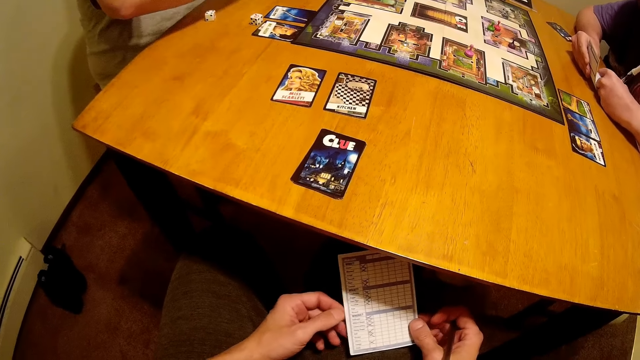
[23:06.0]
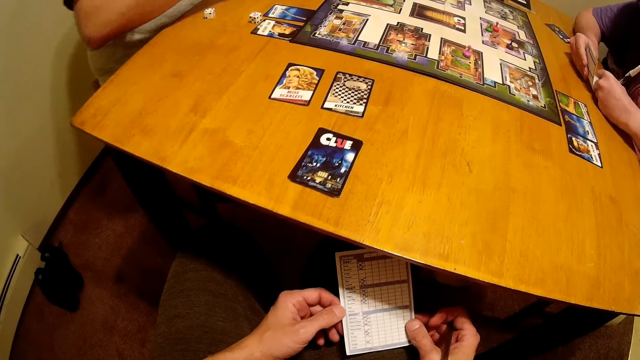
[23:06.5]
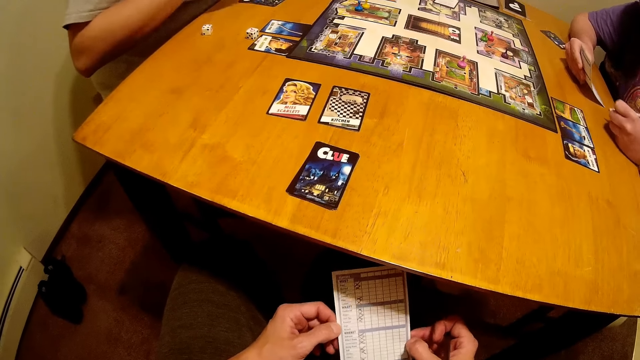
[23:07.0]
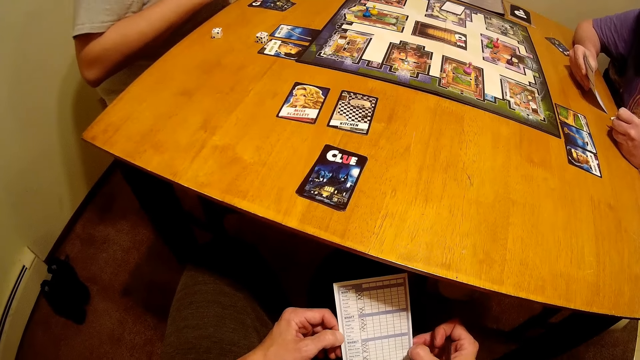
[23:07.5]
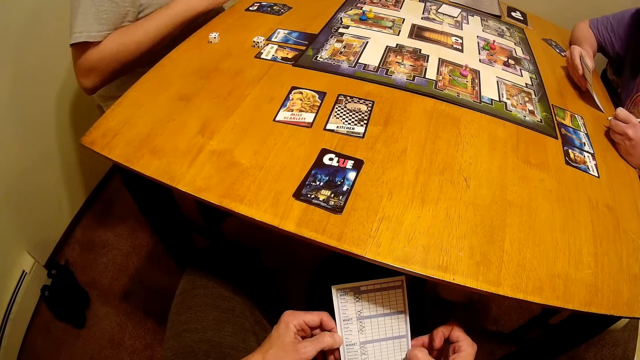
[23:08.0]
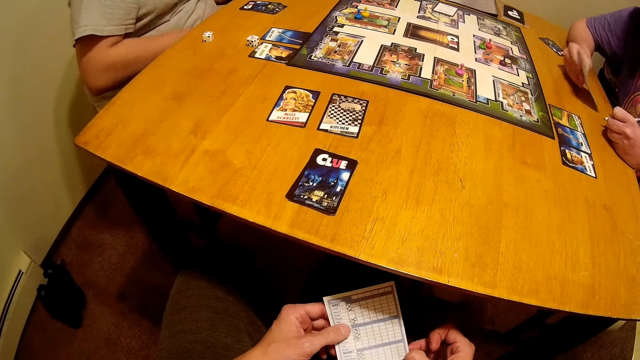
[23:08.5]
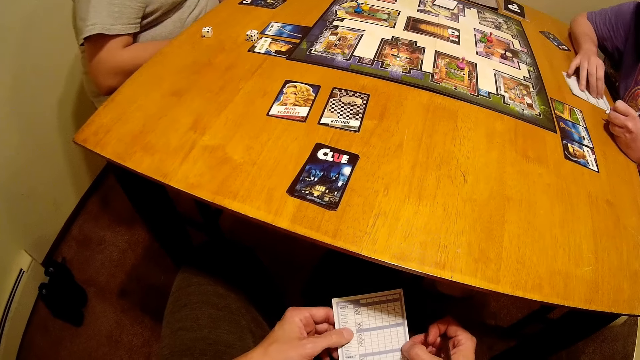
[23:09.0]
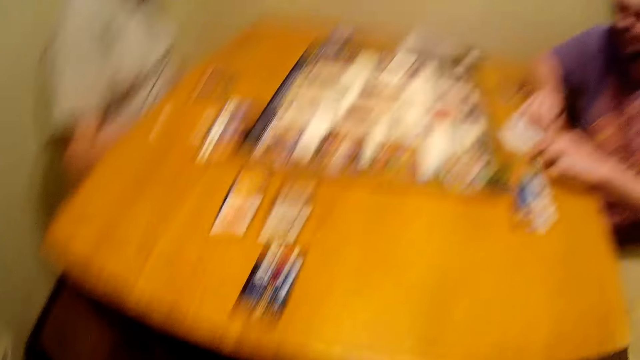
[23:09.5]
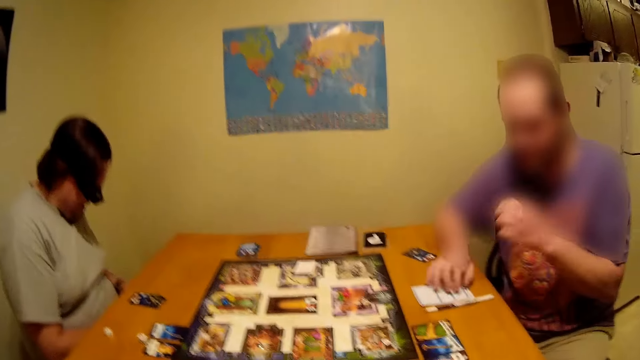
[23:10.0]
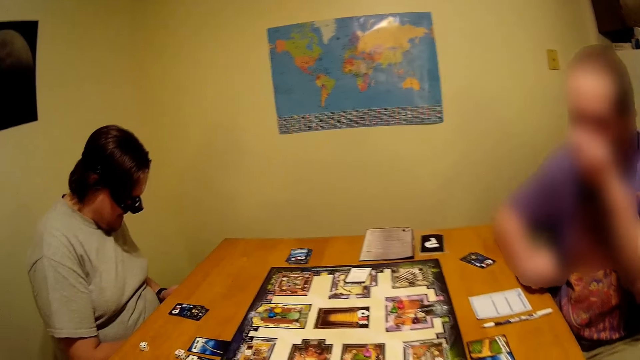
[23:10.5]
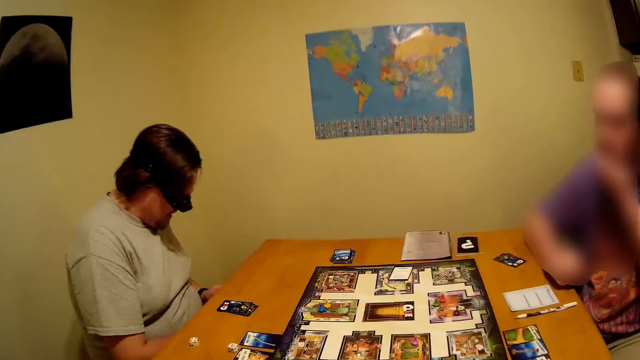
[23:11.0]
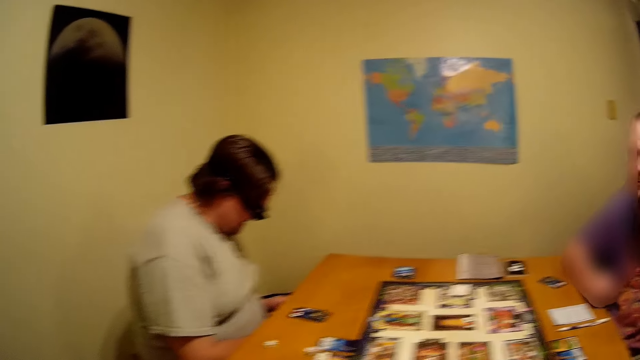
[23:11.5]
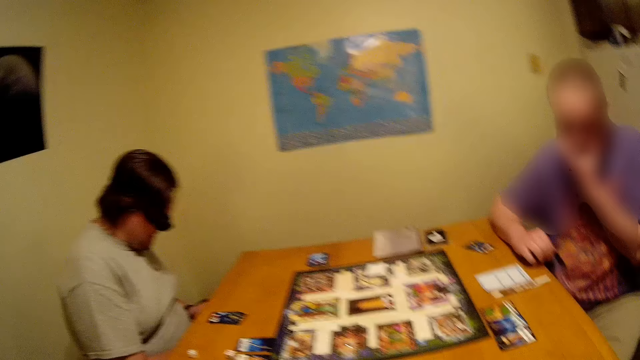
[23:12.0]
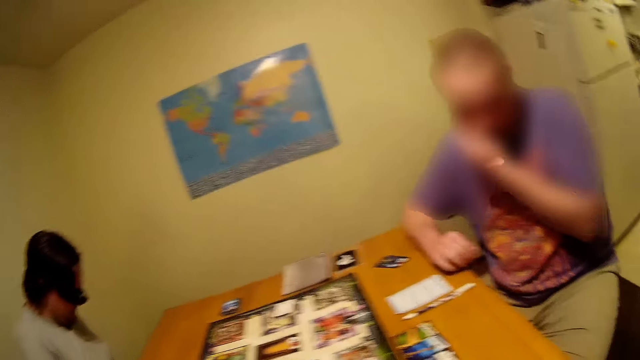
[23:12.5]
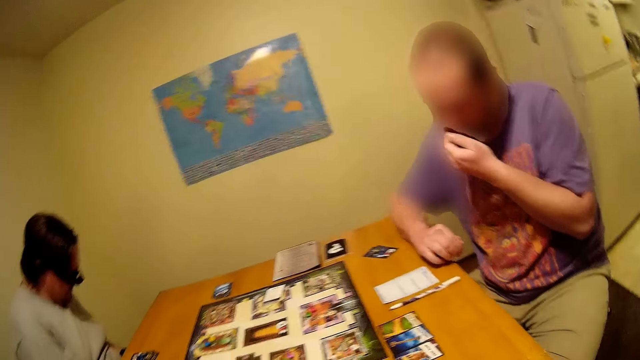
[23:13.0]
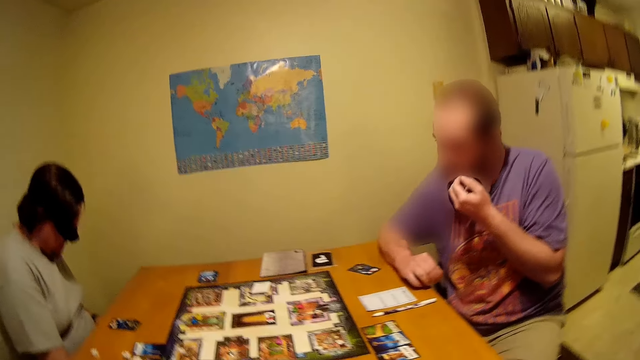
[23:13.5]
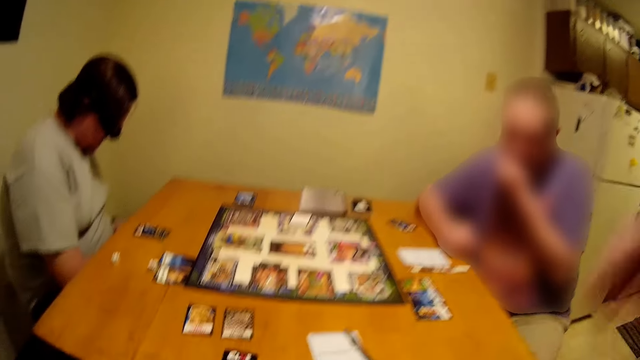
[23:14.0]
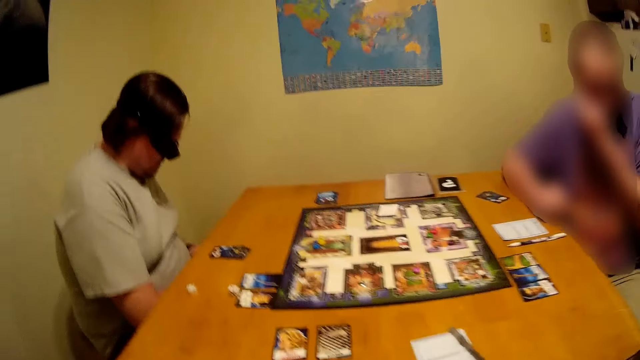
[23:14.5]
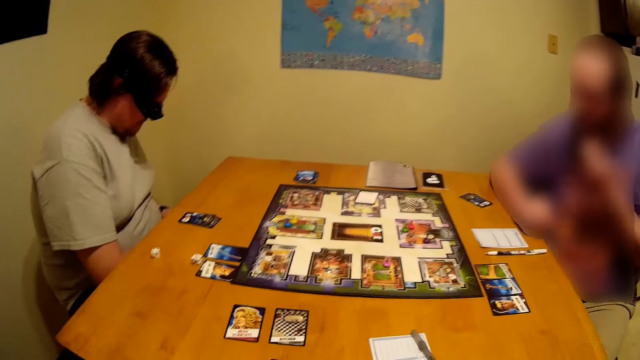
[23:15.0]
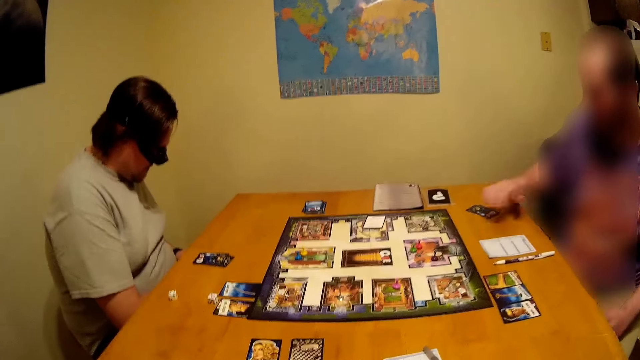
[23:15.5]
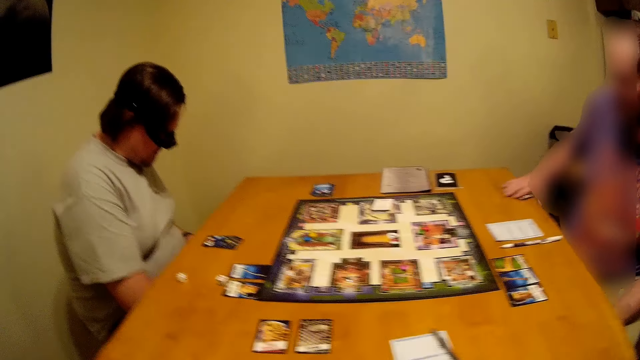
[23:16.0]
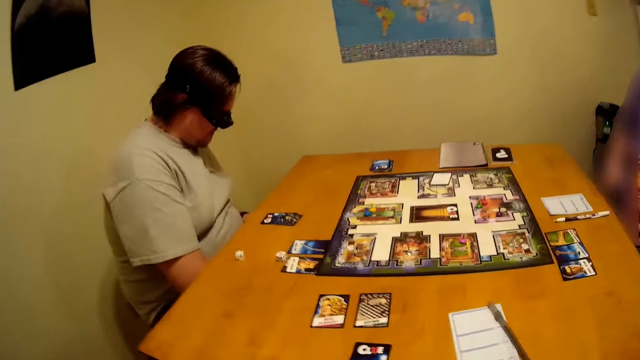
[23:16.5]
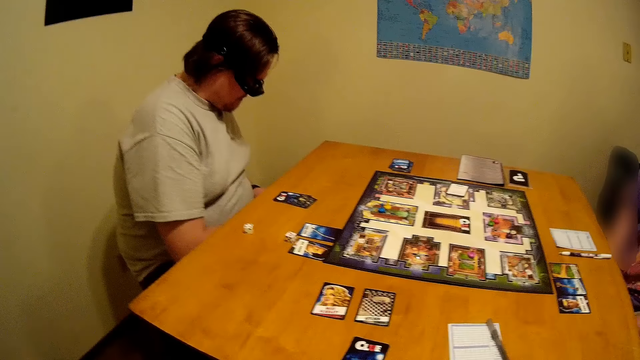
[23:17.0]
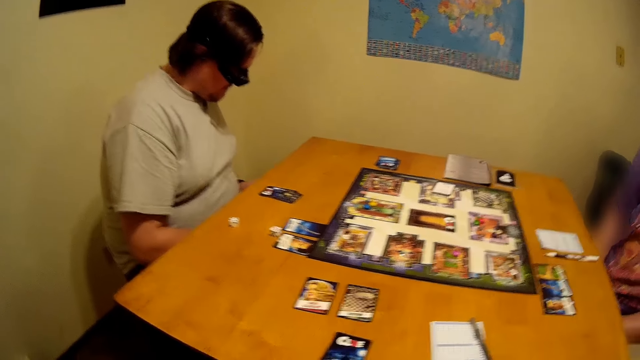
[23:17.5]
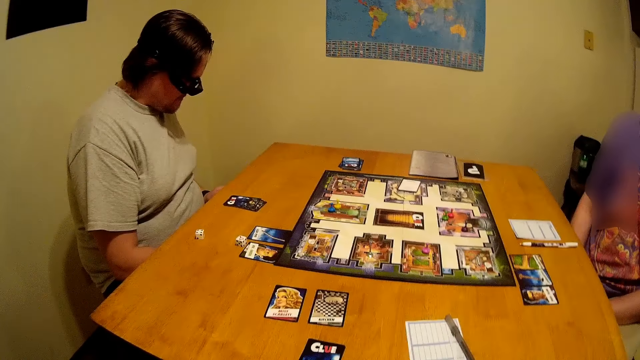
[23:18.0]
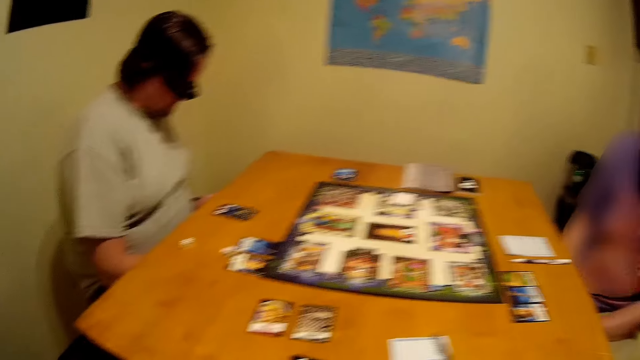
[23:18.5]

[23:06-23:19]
The camera wearer looks at the paper. A person puts the paper and pen on the table. A man moves his hands. The camera wearer looks at the board and moves his hand. The man moves his hands. The person picks up a card on the table. The camera wearer picks up the cards.

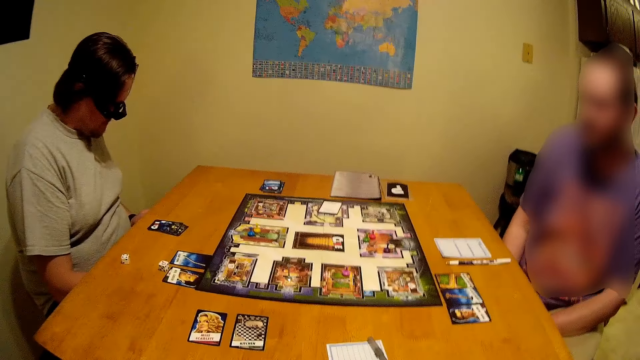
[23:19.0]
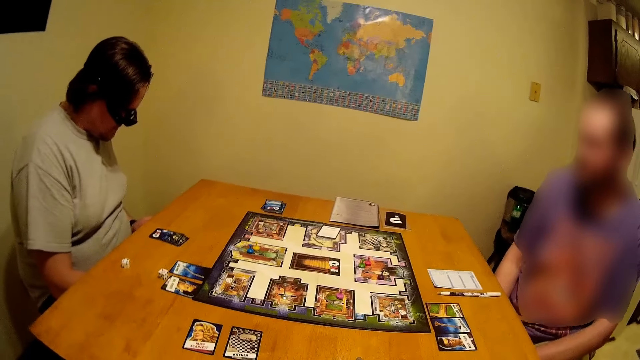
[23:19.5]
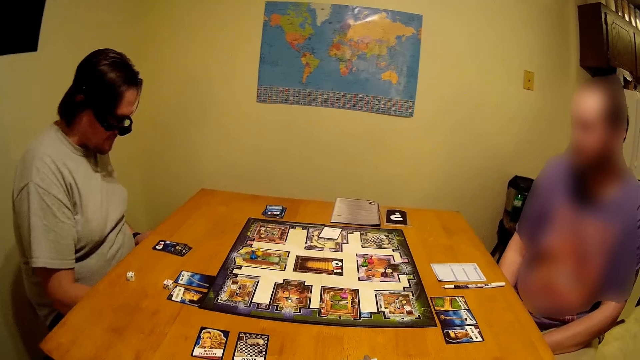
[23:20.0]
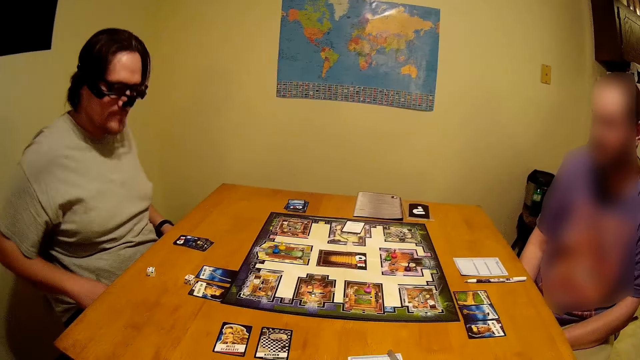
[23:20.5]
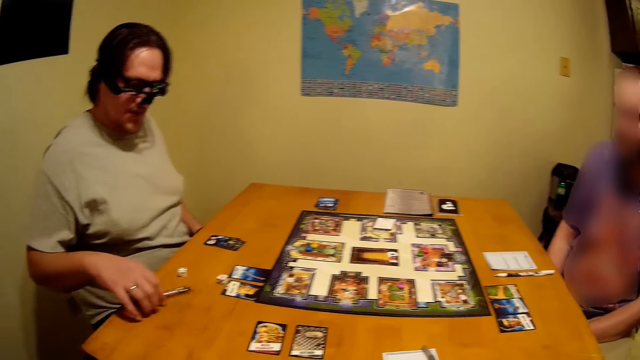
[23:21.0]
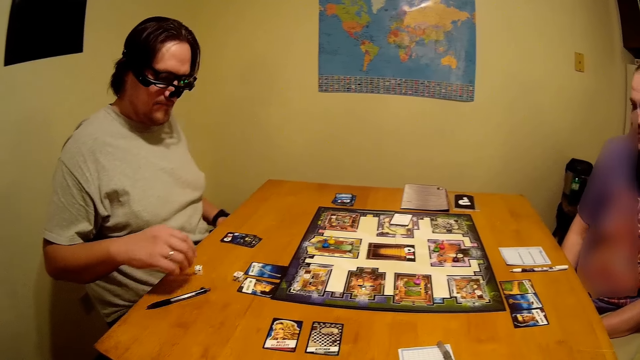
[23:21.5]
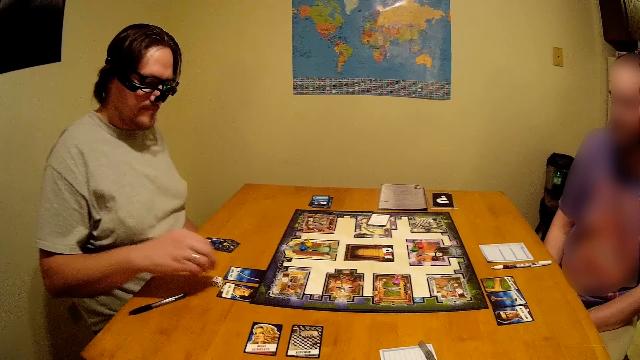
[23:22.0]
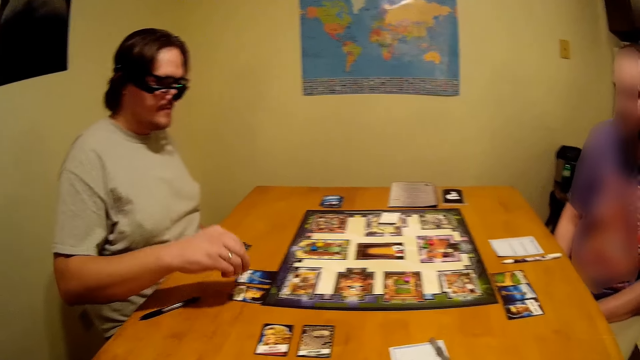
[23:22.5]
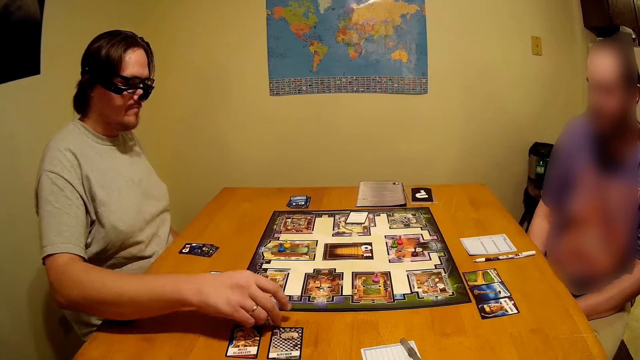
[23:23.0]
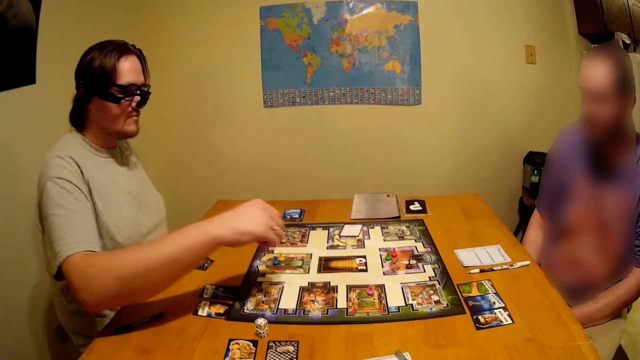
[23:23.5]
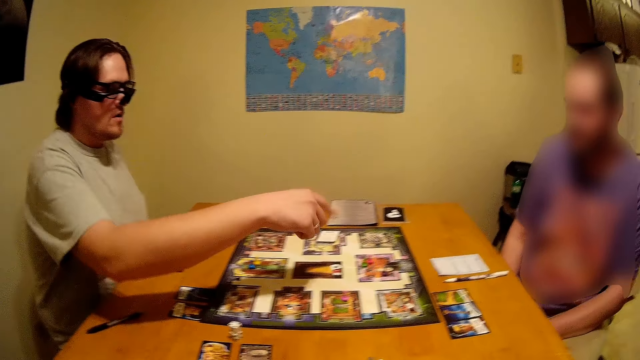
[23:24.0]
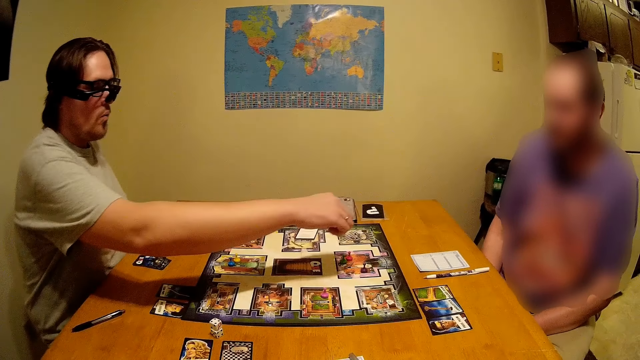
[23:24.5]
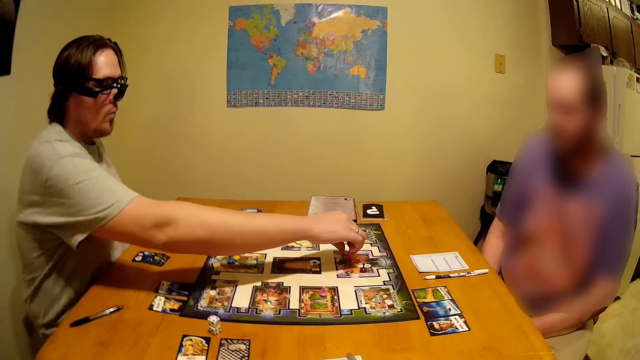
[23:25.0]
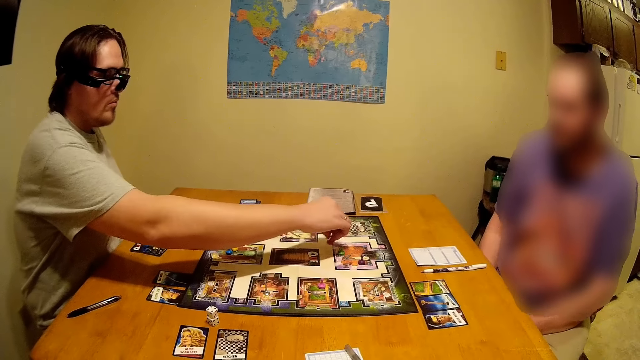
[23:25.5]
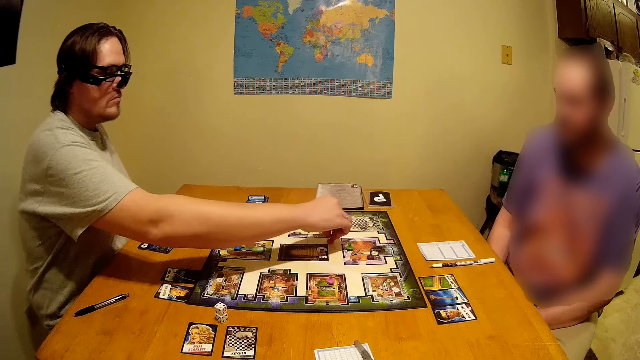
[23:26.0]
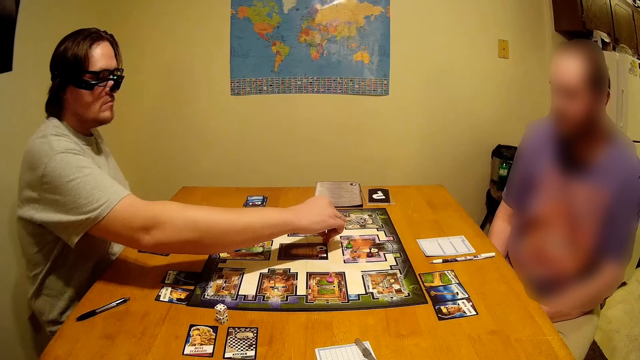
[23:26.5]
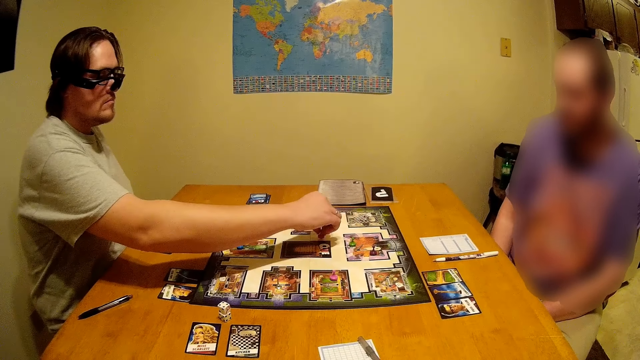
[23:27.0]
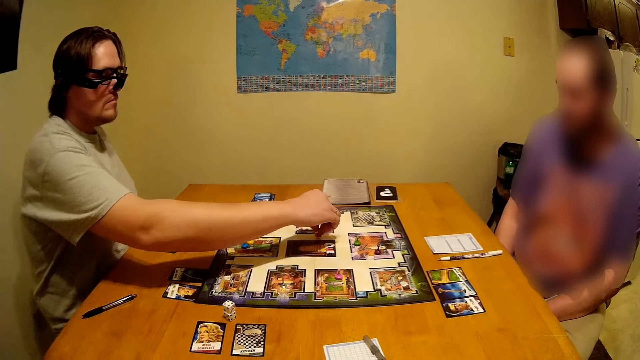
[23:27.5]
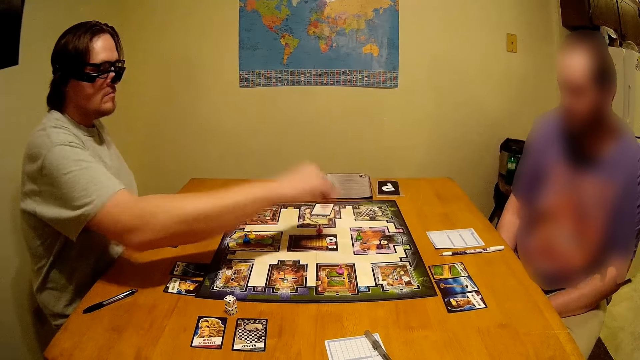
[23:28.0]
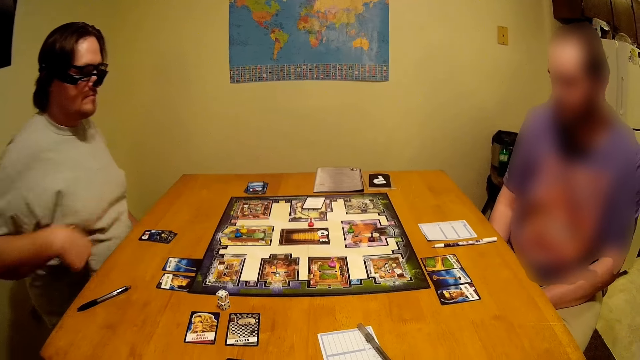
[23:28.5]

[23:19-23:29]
The camera wearer looks at the board. A man holds a pen, puts the pen on the table, picks up the dice on the table and places the dice on another side of the table. He moves his hand and moves the token on the game board.
